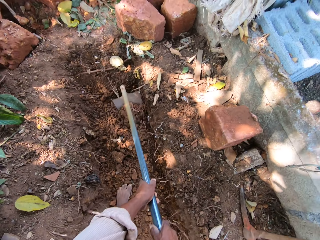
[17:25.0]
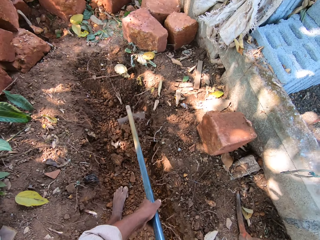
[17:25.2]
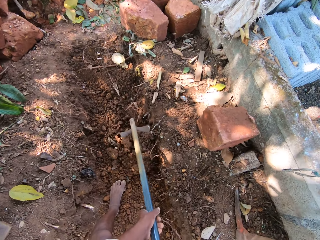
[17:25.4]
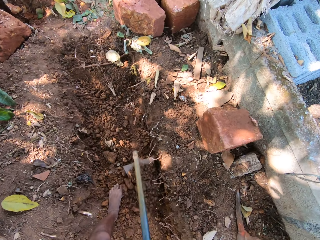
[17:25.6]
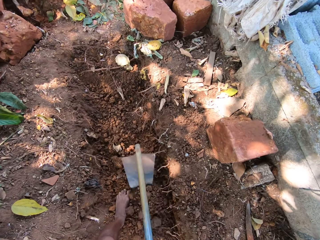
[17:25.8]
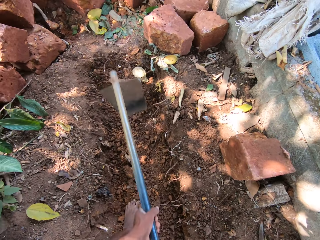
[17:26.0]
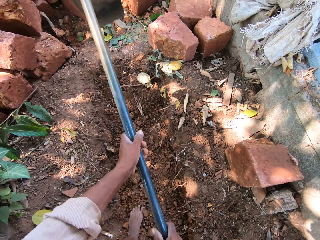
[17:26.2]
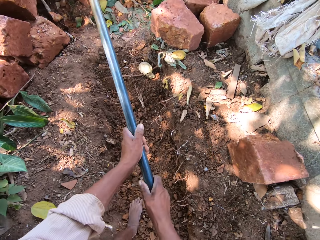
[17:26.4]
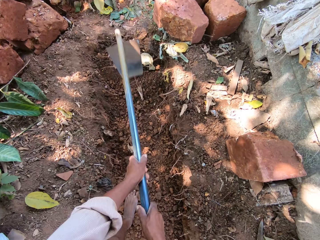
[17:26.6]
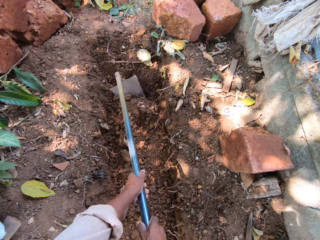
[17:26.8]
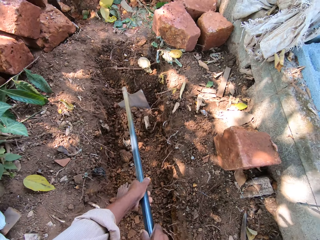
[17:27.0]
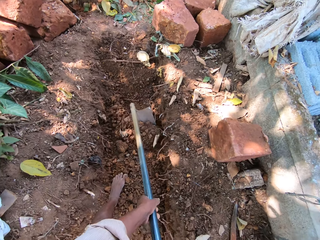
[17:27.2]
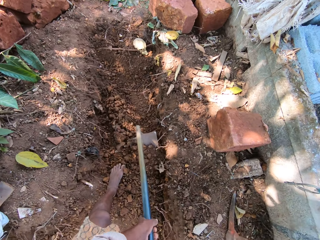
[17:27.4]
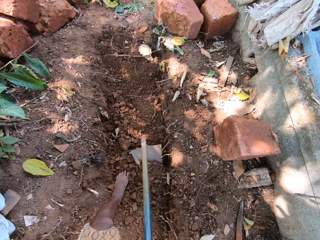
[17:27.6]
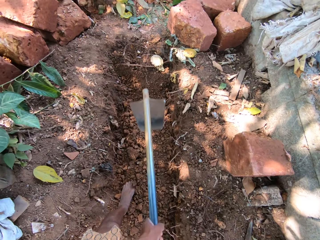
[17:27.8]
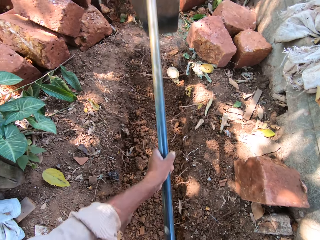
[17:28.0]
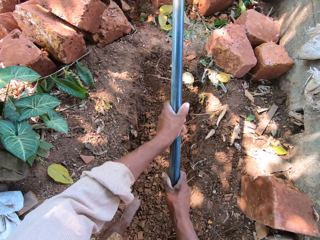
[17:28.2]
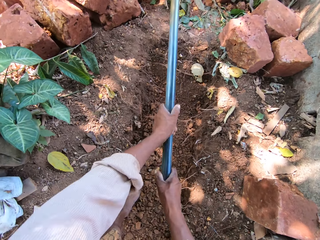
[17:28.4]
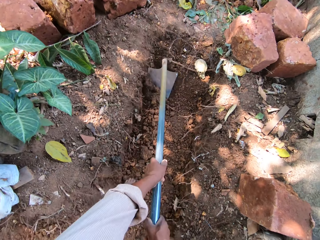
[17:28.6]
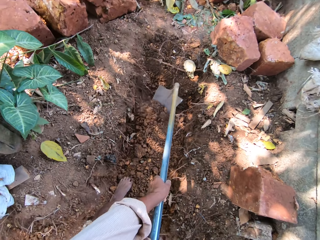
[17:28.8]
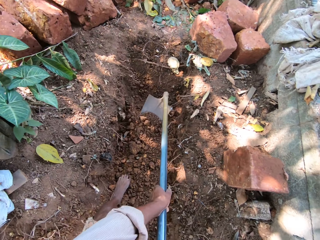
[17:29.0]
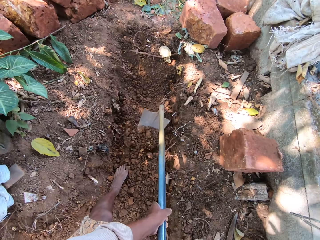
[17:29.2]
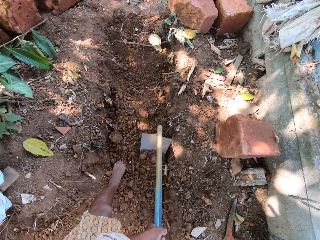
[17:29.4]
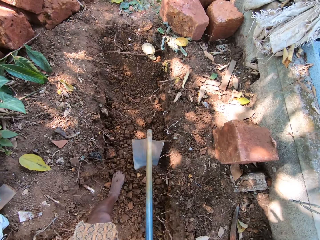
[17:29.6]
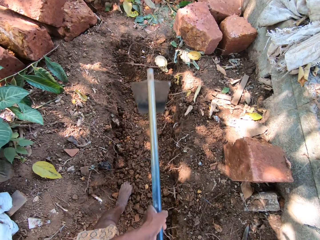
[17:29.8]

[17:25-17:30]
The camera wearer gathers sand on the ground with the hoe in his hands. He digs the ground with the hoe.

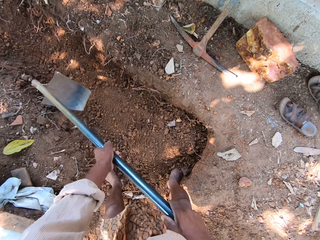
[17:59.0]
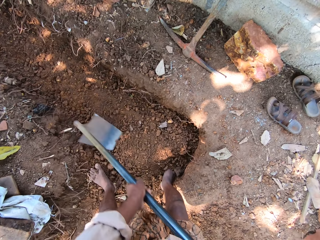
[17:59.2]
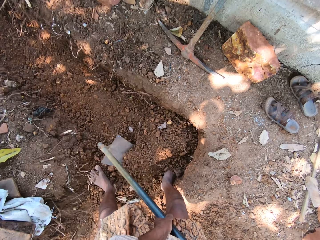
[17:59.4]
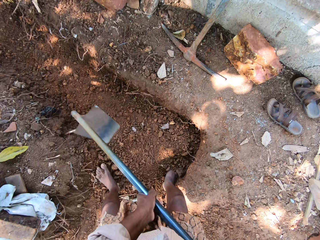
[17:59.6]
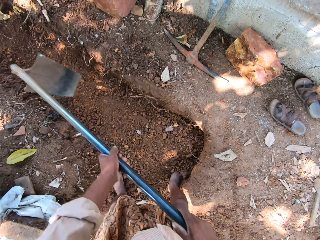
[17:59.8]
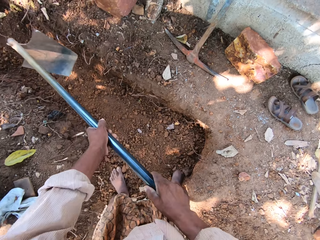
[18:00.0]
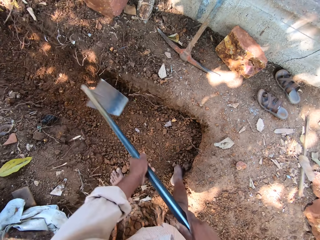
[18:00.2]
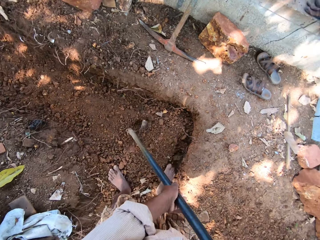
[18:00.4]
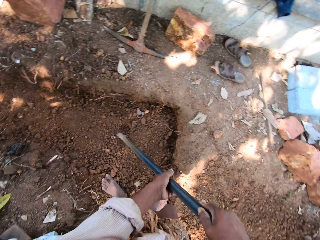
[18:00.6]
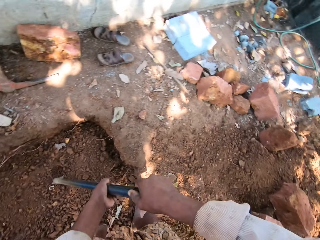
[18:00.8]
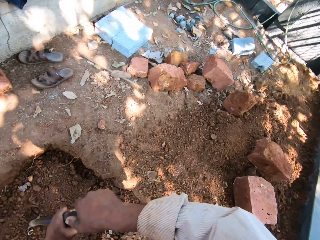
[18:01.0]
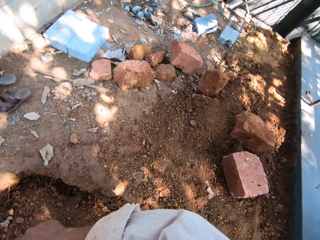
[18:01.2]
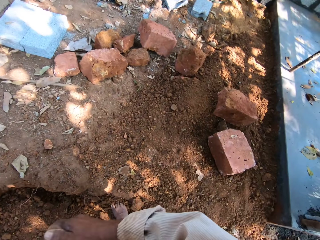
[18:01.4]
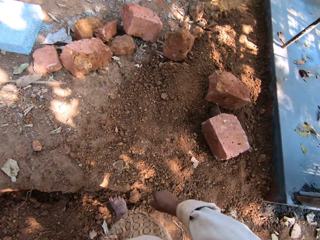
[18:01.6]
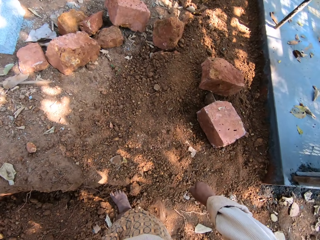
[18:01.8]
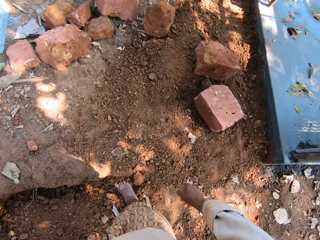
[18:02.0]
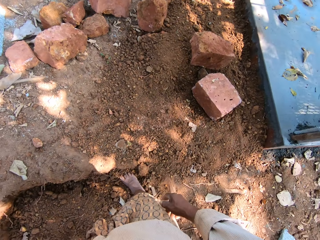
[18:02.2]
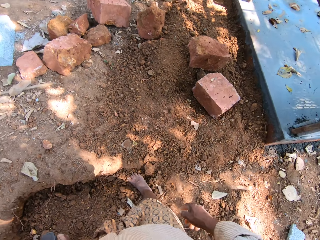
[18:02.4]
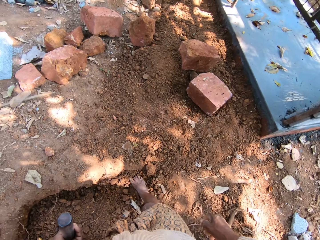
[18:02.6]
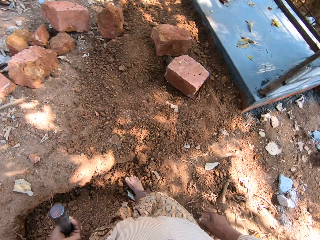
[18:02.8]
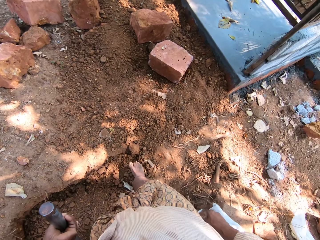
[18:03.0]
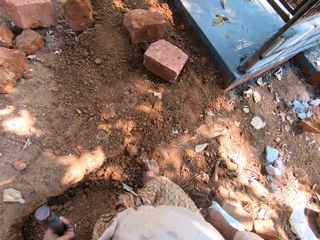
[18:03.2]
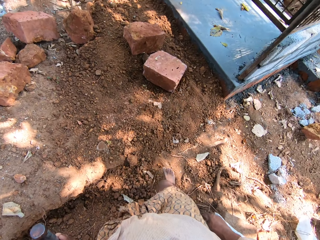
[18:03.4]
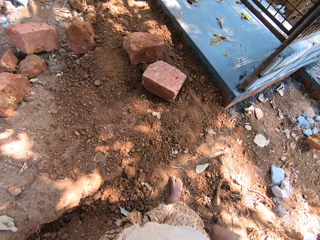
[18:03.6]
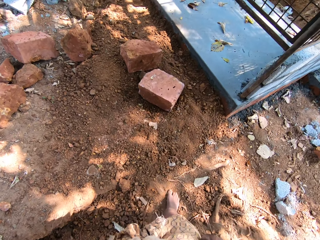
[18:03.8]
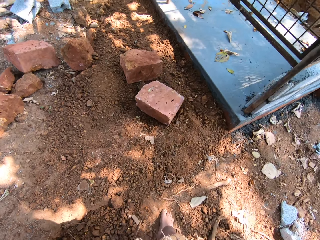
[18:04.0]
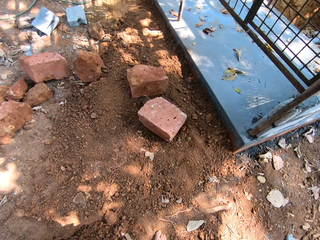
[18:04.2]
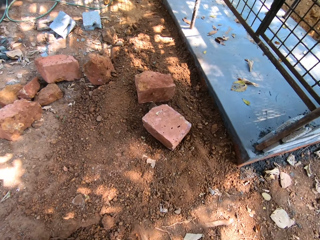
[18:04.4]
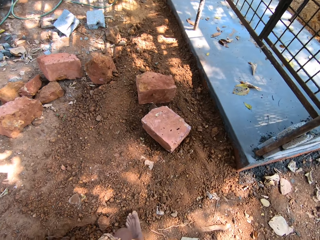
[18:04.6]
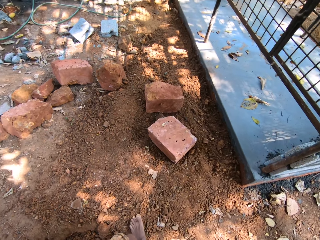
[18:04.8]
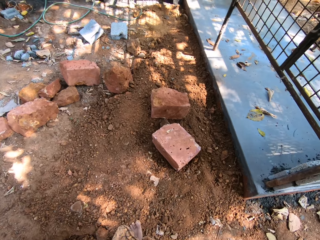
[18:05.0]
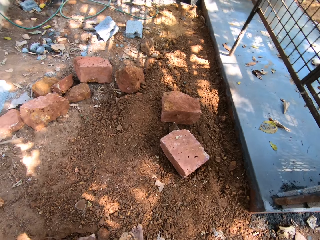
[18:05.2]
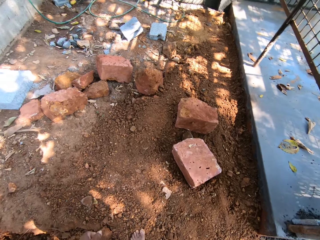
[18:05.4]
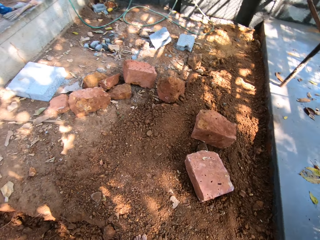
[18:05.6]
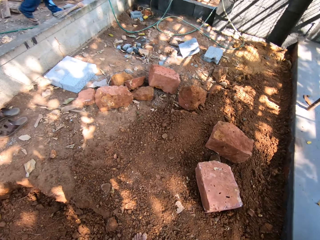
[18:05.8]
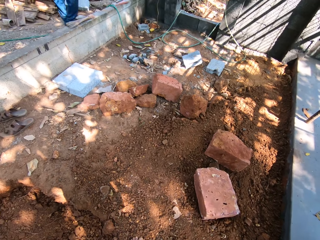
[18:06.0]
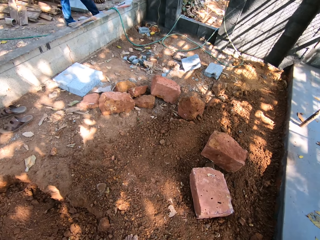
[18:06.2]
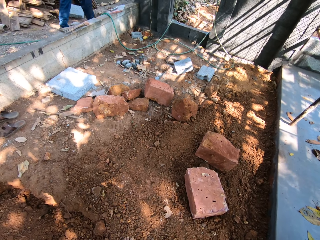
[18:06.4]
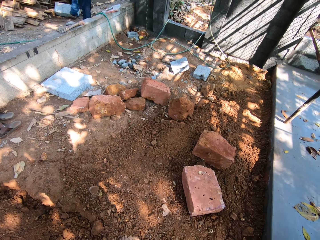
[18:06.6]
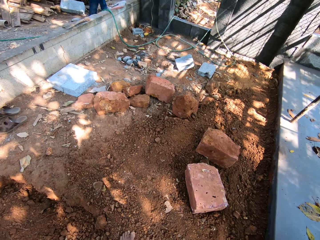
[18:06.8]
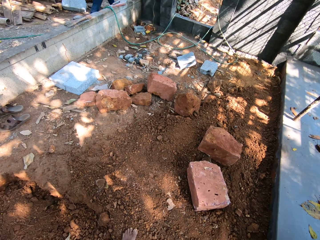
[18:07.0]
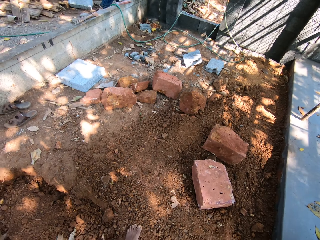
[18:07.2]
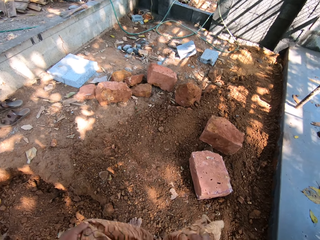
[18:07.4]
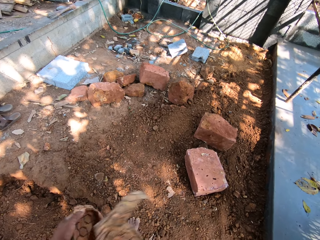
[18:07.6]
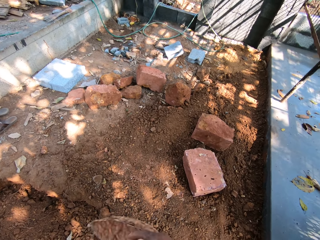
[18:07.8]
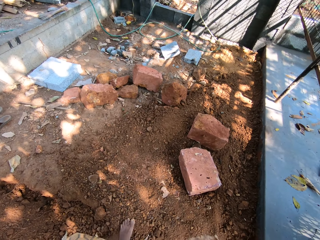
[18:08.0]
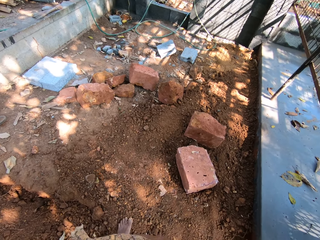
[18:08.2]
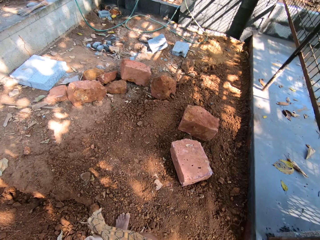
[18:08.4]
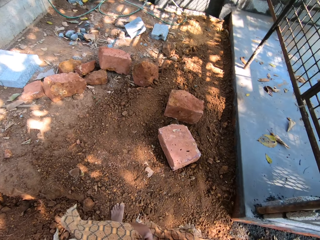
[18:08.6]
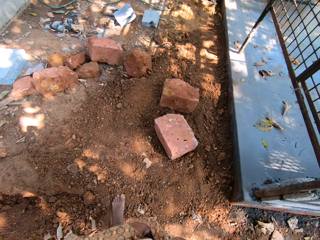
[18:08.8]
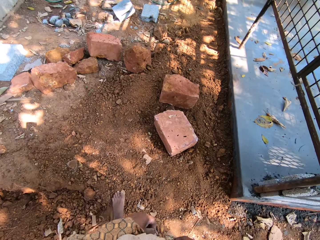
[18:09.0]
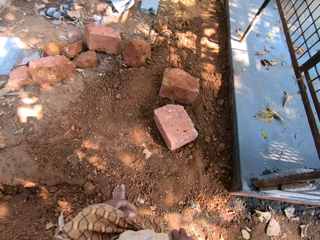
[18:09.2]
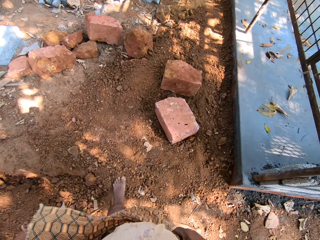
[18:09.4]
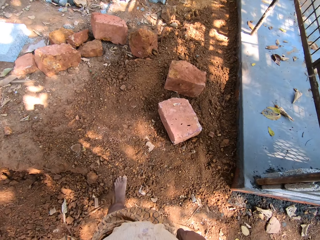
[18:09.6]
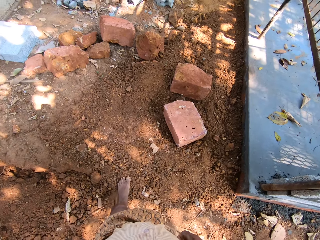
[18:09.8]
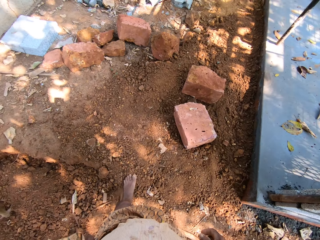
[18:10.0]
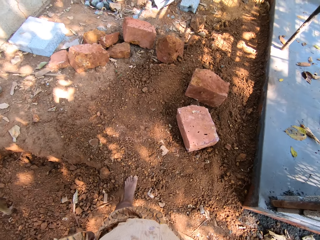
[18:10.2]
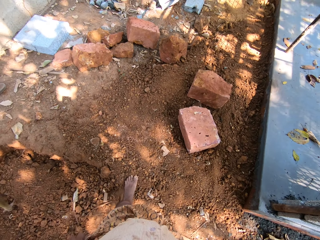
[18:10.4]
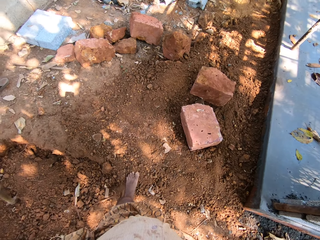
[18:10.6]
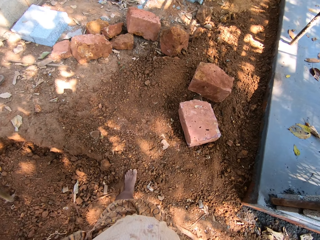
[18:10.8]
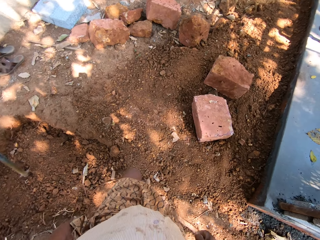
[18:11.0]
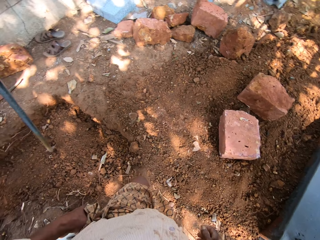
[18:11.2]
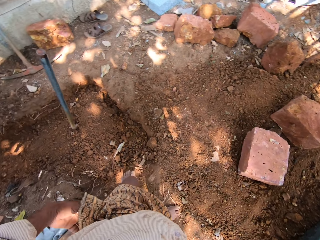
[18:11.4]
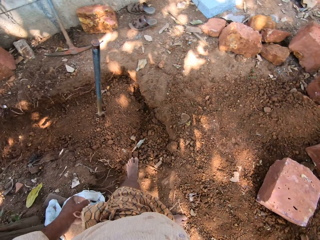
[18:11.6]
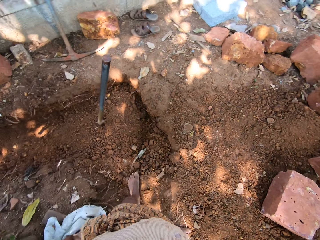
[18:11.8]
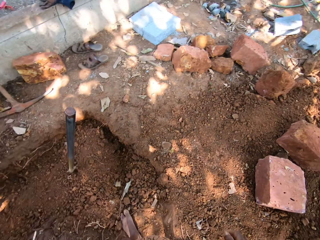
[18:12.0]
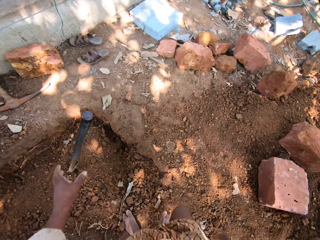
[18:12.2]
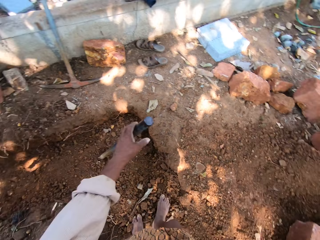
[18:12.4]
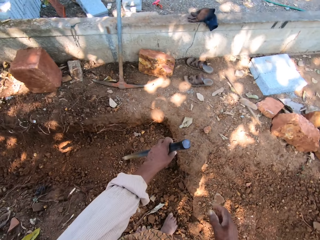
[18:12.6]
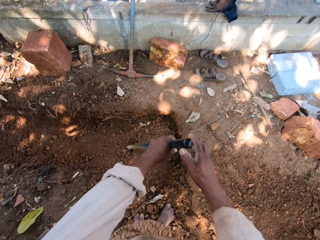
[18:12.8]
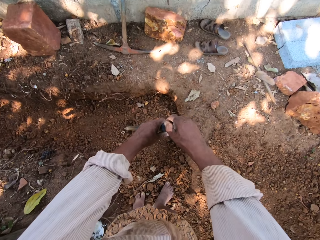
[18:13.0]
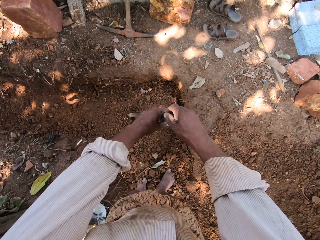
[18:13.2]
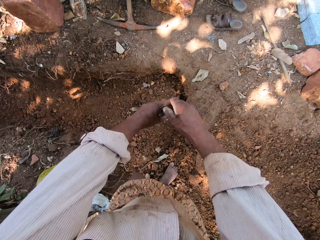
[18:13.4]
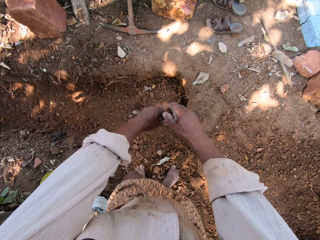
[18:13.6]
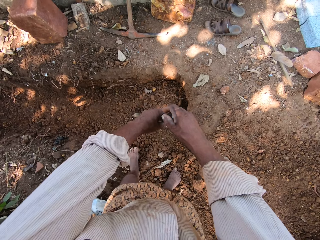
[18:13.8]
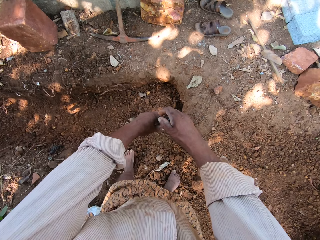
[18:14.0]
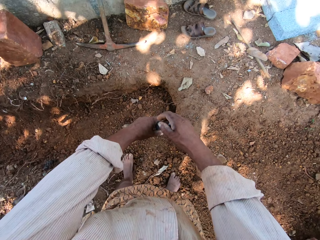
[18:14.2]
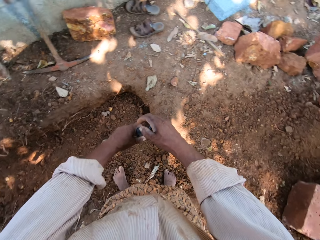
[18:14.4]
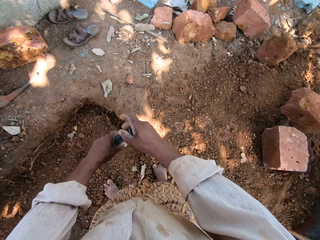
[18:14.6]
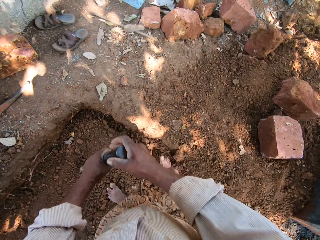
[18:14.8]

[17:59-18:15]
The camera wearer scoops sand from the ground with the hoe in his hands. He holds the hoe on the ground with his left hand. He looks around. He moves around. He adjusts his cloth with his hands. He cleans his hand with the cloth. He holds the hoe on the ground with his left hand. He holds the hoe on the ground with his hands. He picks up the hoe.
